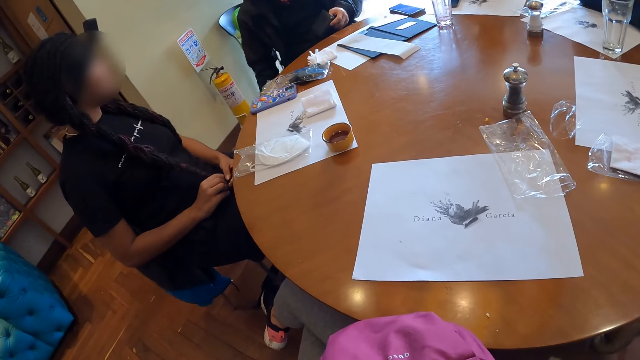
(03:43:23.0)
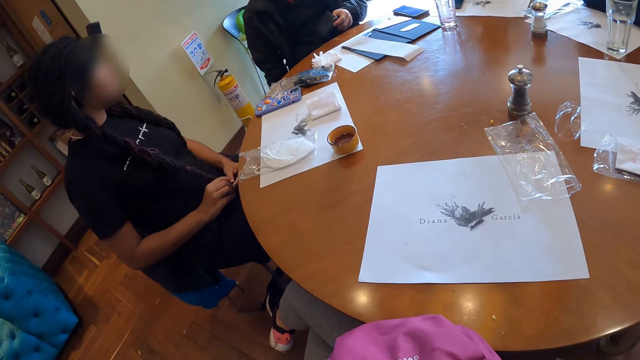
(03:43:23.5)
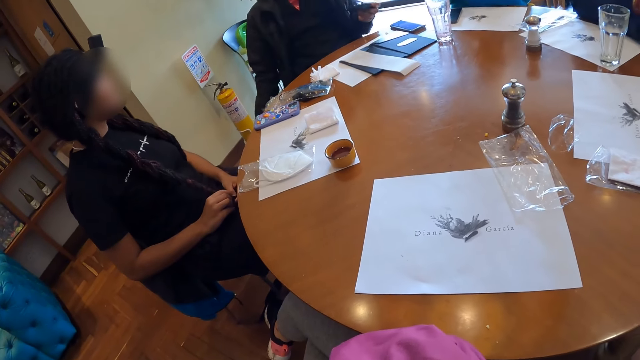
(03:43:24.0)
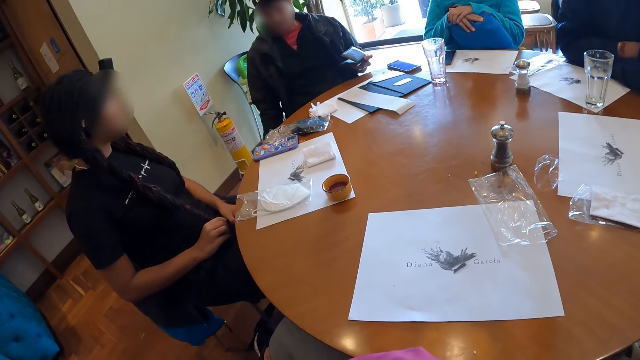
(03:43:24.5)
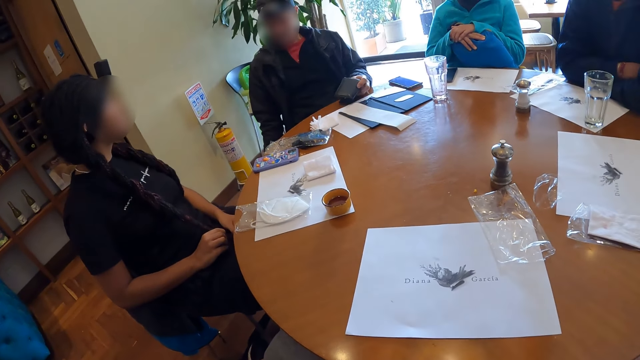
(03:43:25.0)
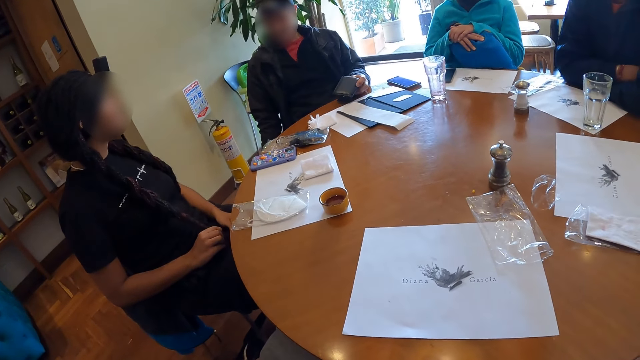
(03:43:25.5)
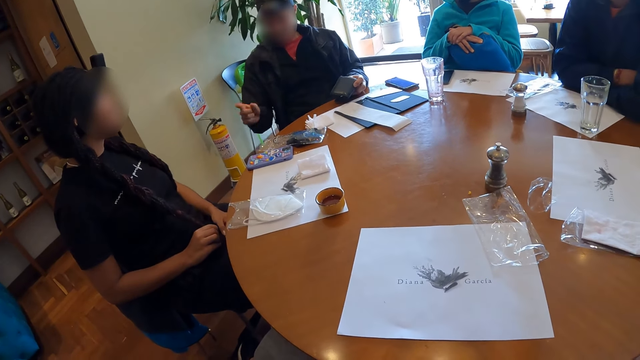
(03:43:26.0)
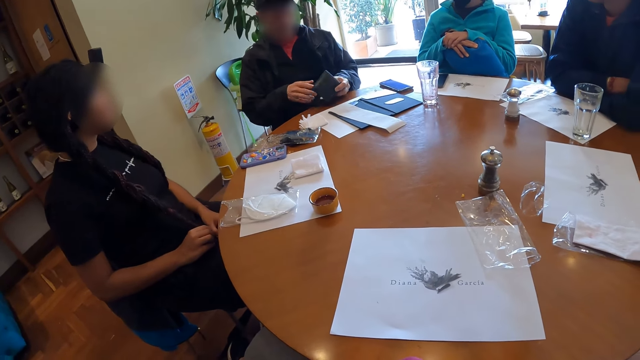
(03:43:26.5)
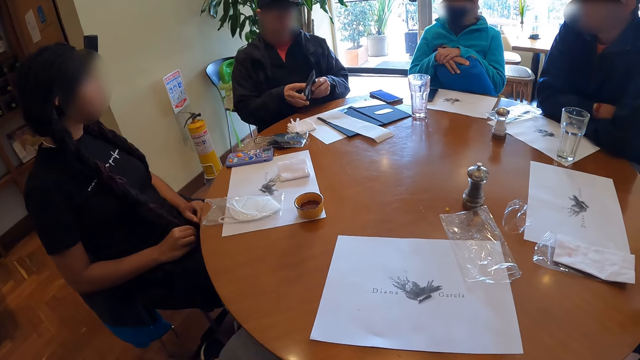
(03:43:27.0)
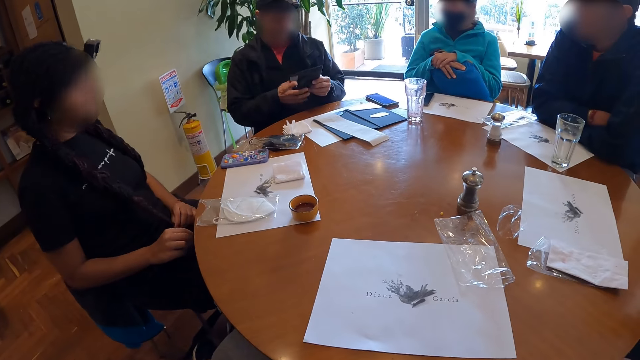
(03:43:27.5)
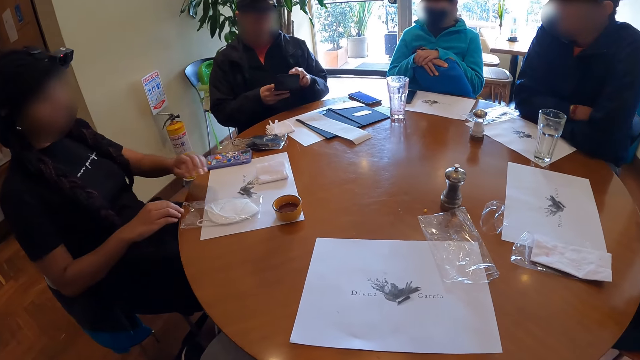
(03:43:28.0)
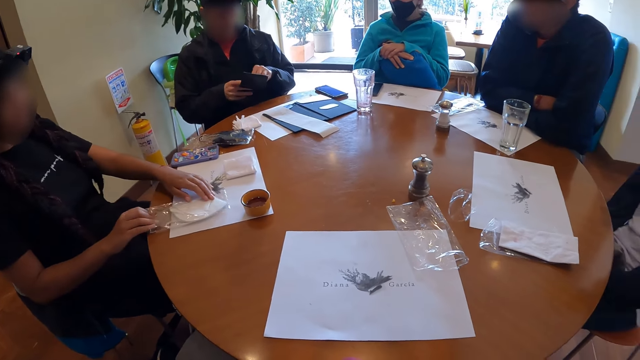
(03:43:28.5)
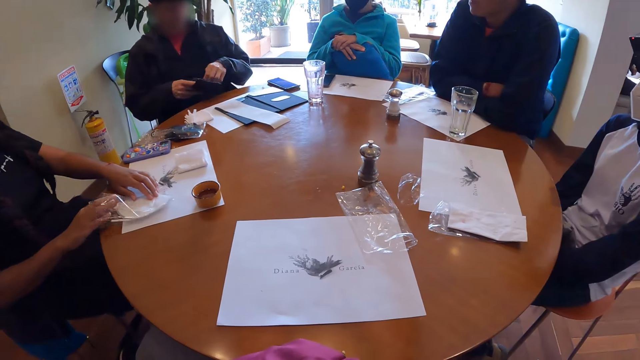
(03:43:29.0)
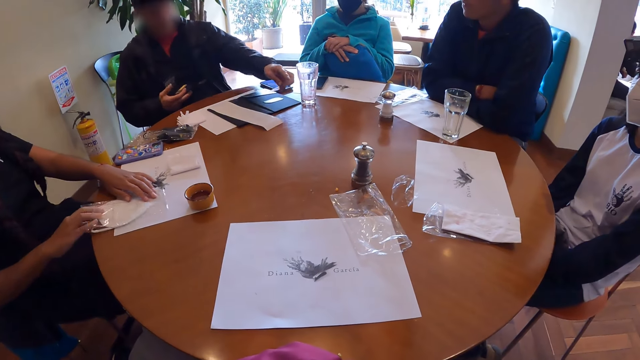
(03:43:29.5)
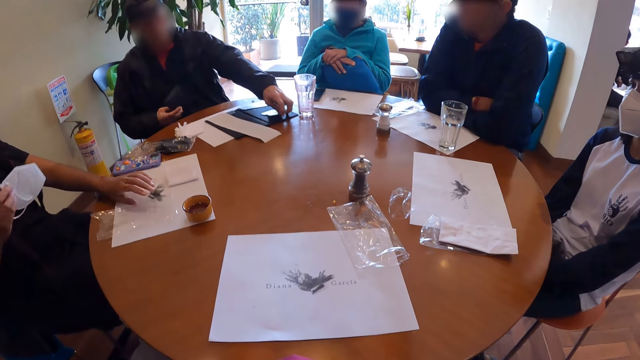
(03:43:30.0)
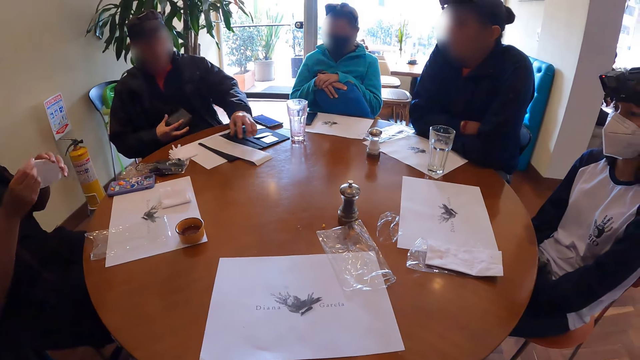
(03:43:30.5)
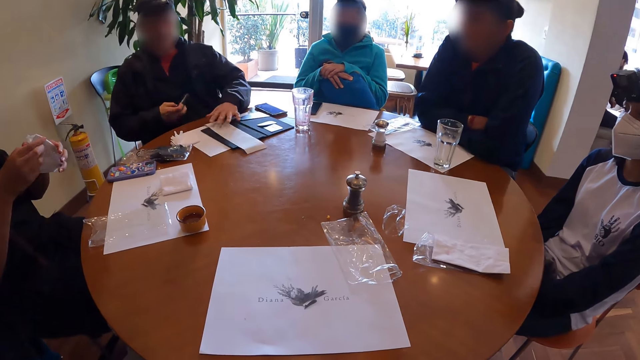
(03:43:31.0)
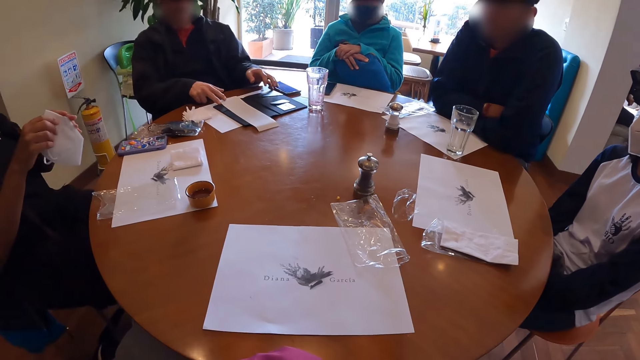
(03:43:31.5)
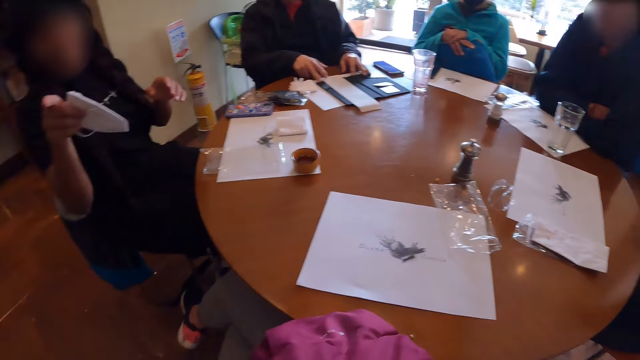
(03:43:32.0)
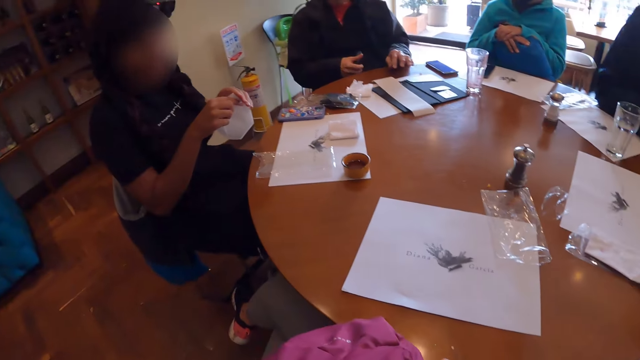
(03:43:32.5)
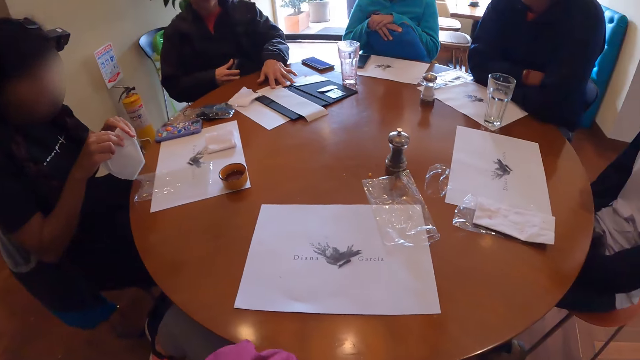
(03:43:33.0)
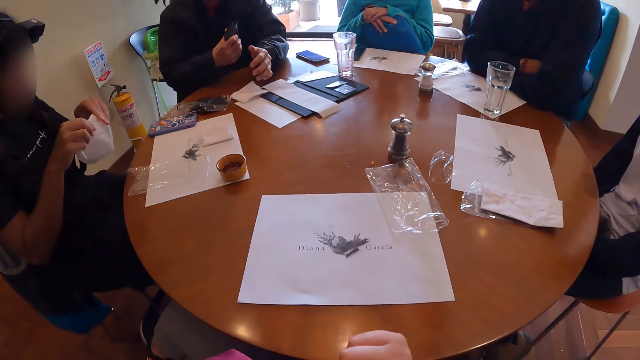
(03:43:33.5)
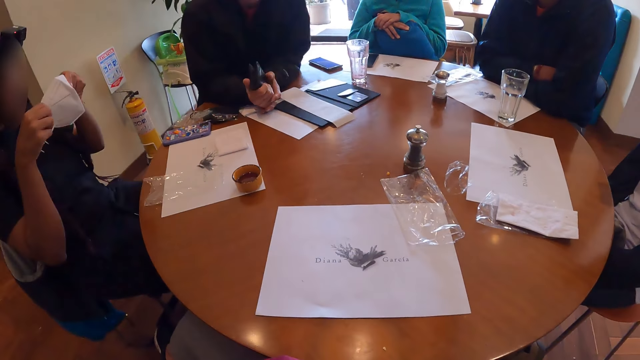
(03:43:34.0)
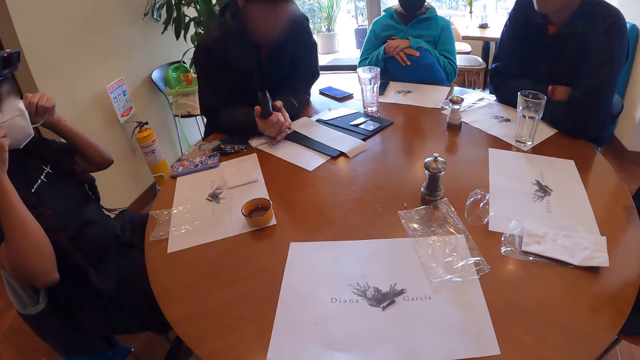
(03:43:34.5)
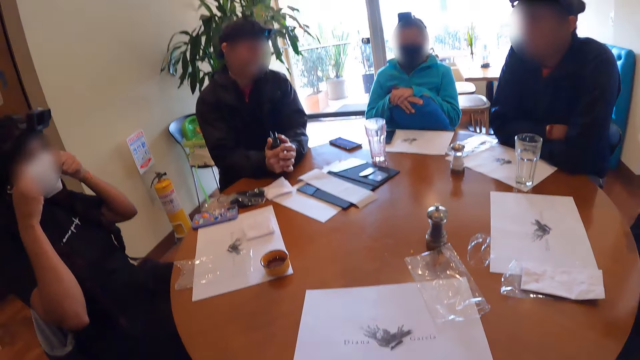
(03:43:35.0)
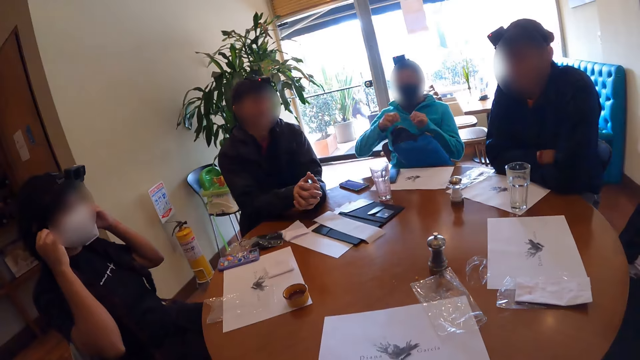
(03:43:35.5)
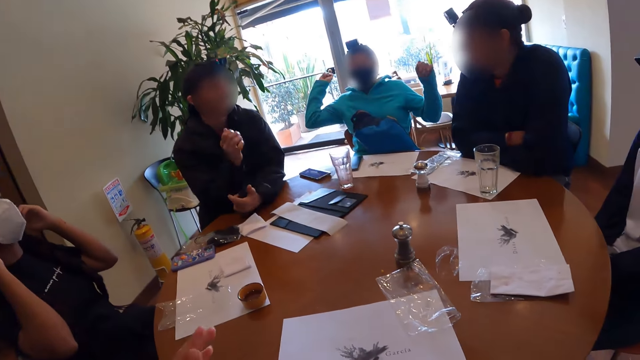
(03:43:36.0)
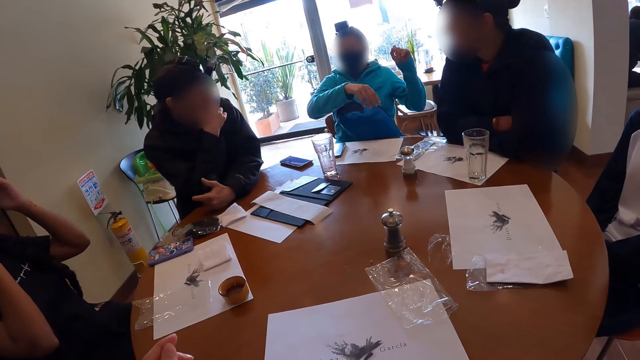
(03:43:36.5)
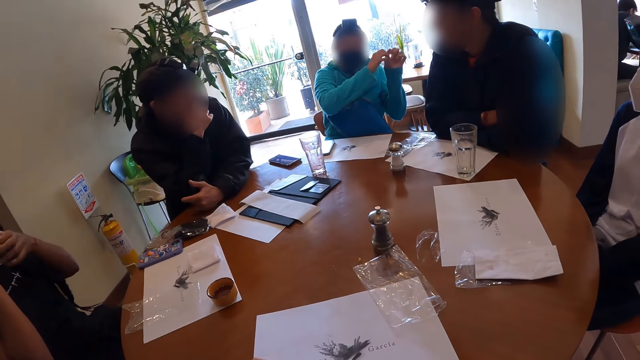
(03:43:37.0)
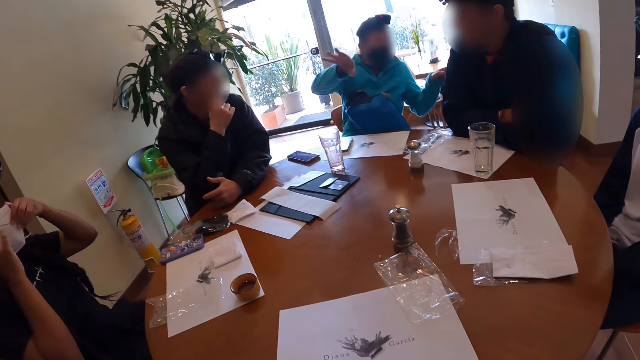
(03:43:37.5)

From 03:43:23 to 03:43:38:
The man gesticulates with his right hand. The man holds the wallet with both hands. The man brings out a credit card from the wallet with his left hand. The woman holds the packaged facemask on the table with her left hand. The woman brings out the facemask from the package with her right hand. The man drops the credit card on the table with his left hand. The man moves a menu list in the menu cover with his left hand. The woman holds the facemask with both hands. The man touches the menu cover with both hands, moves the menu cover on the table with his left hand, and places both hands on the table. The woman covers her face with the facemask with both hands. Another woman gesticulates with both hands. The man scratches his jaw with his right hand.

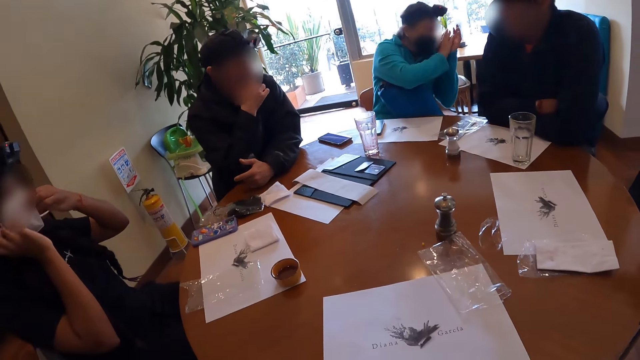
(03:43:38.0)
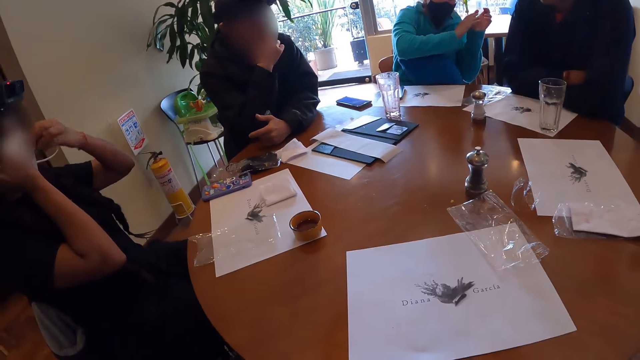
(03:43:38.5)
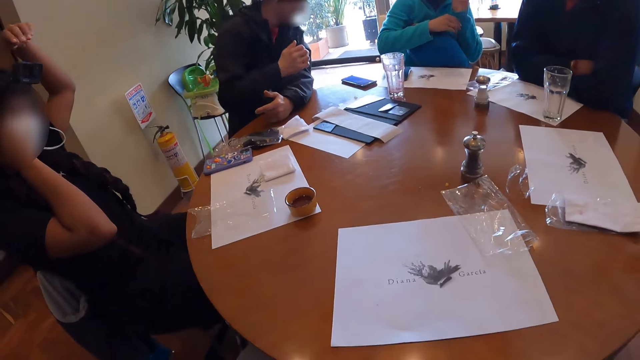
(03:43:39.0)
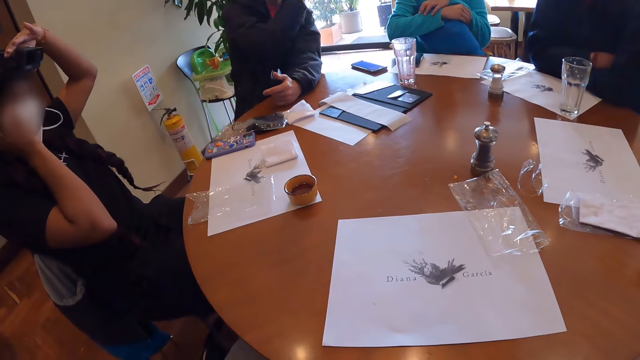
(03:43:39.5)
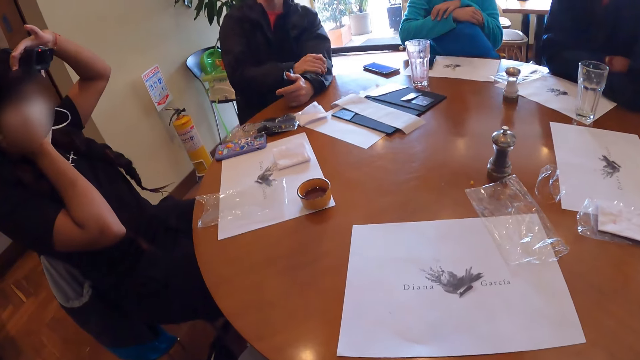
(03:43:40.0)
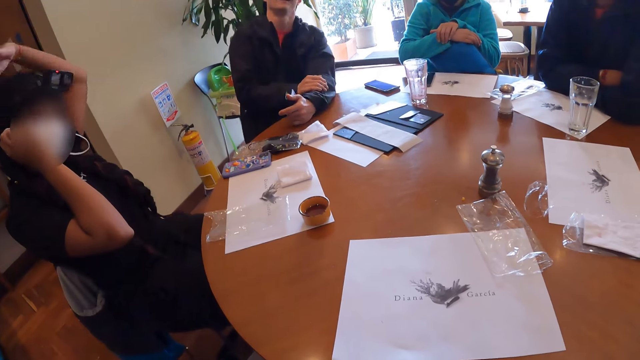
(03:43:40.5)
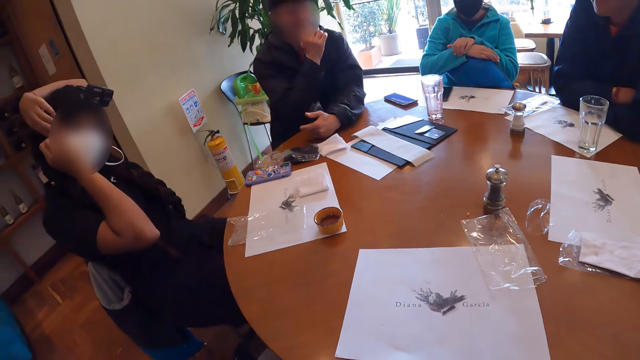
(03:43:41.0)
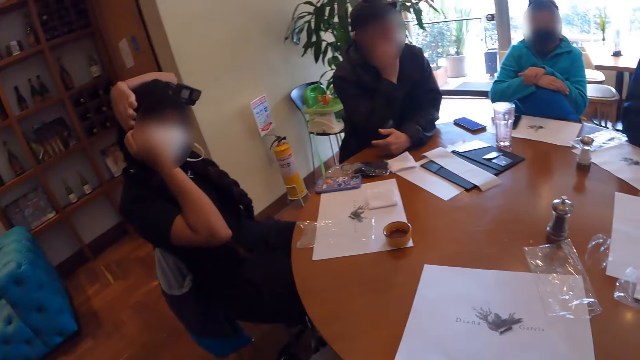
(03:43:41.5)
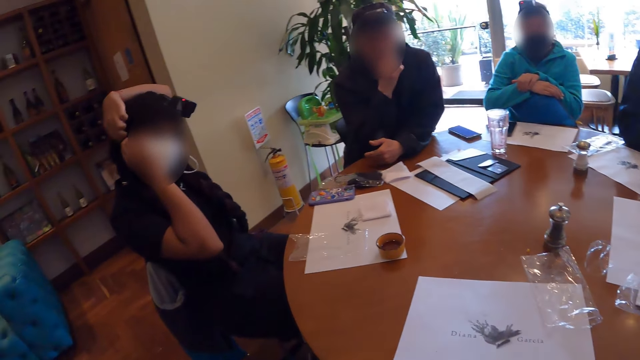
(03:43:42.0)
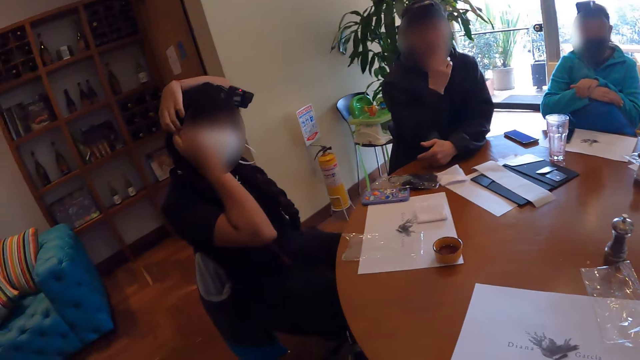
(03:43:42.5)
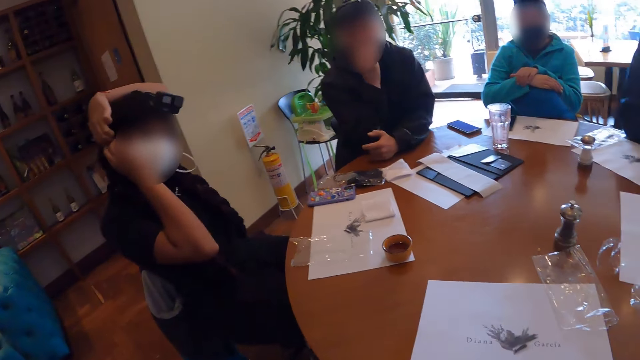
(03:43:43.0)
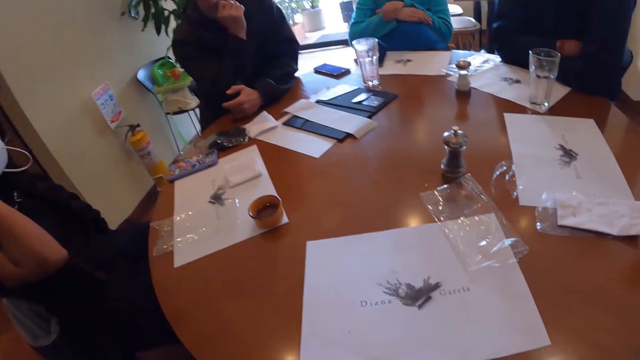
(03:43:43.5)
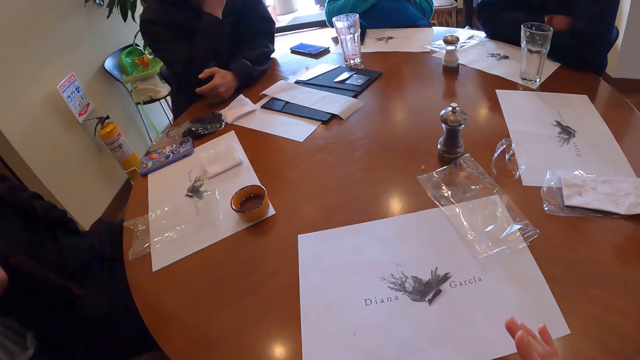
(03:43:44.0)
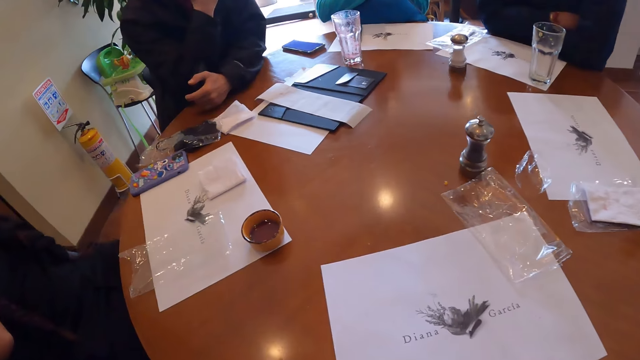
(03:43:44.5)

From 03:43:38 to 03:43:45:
The man gesticulates with his right hand. The woman touches the camera on her head with her left hand.
